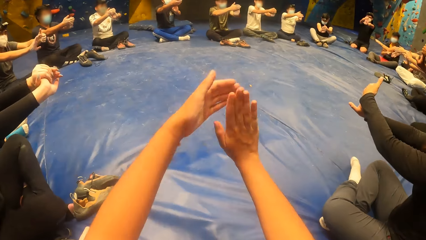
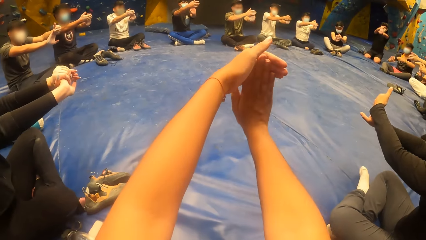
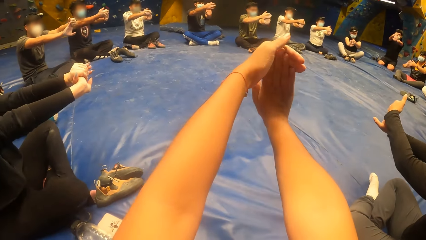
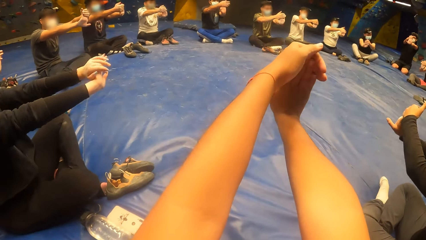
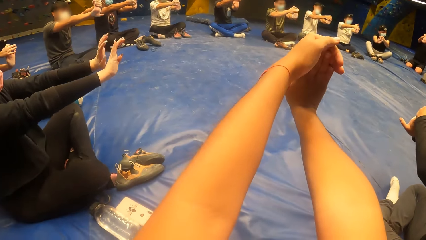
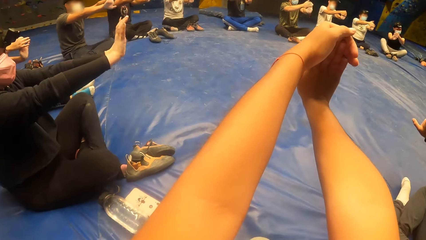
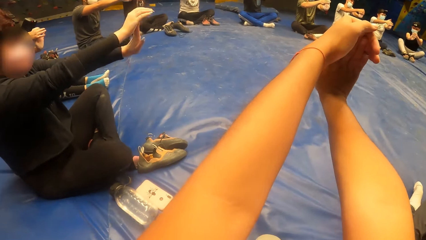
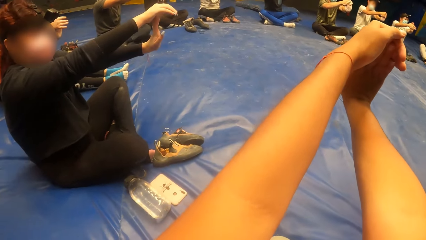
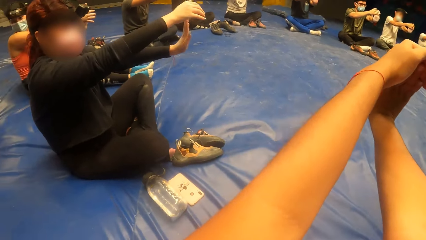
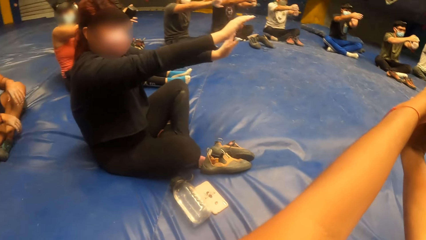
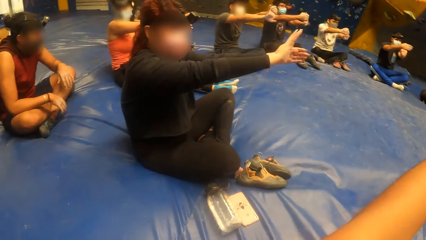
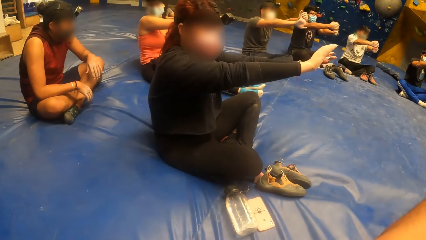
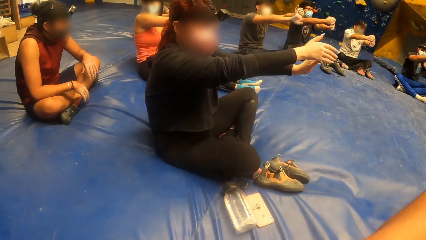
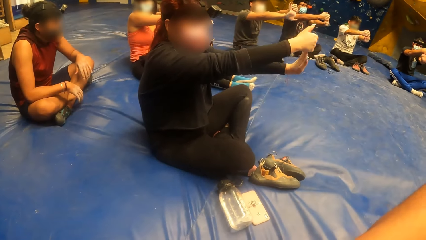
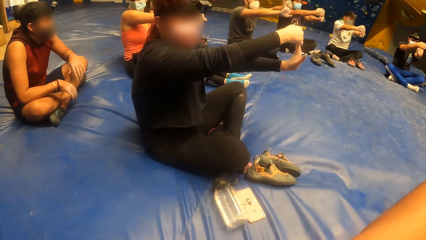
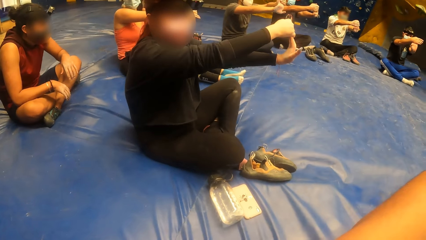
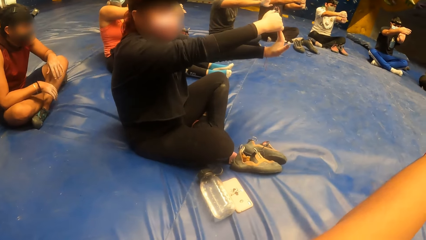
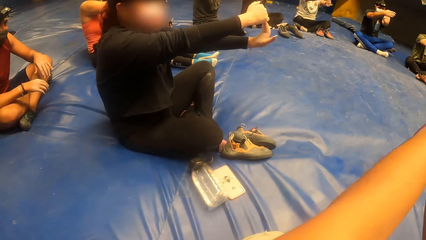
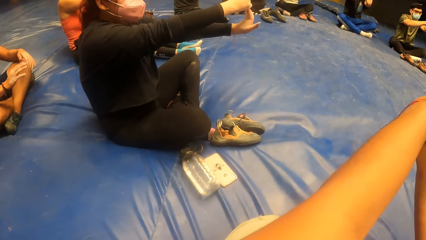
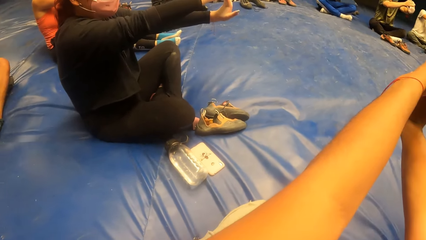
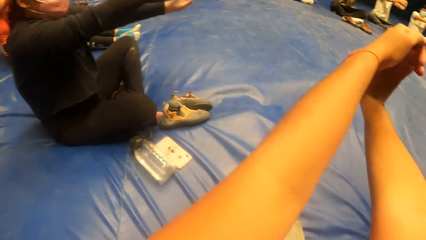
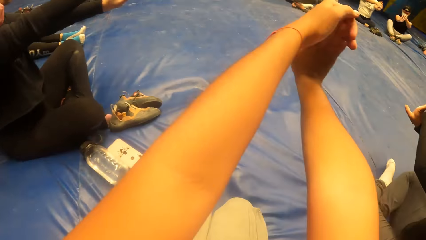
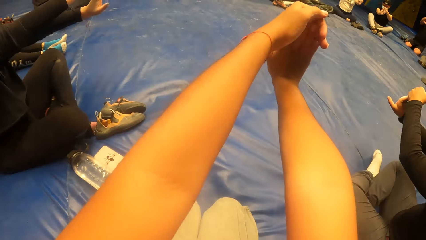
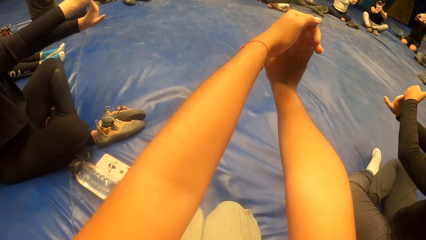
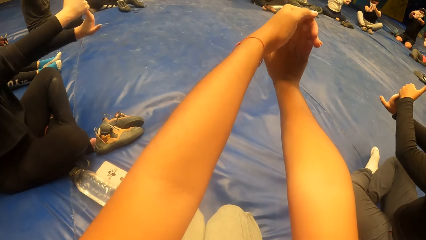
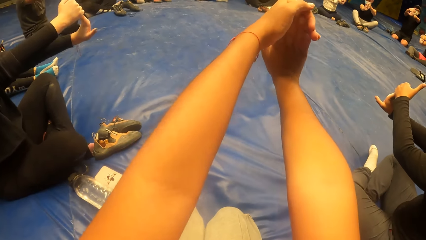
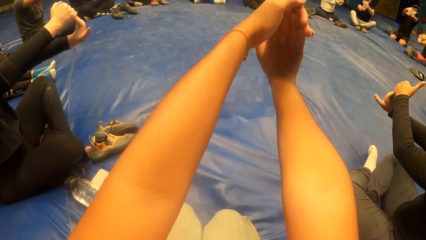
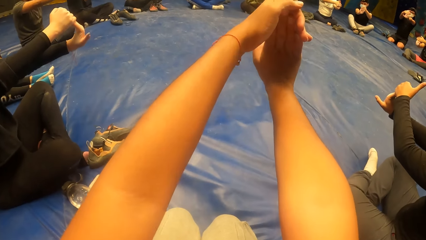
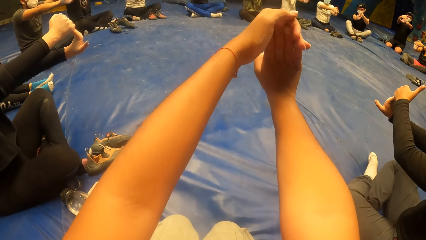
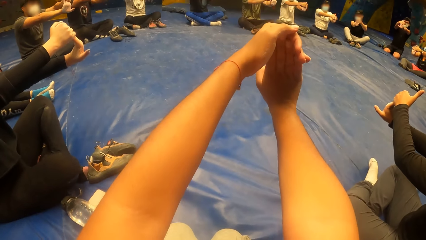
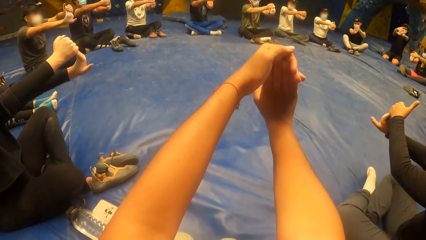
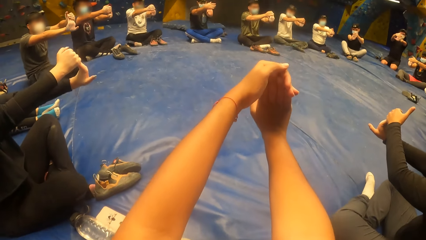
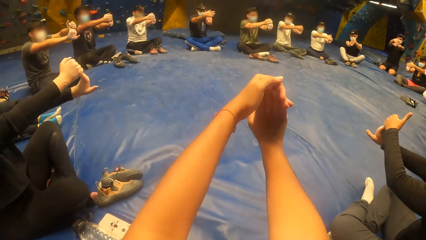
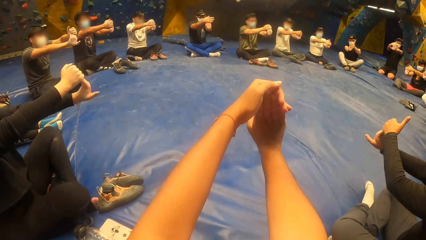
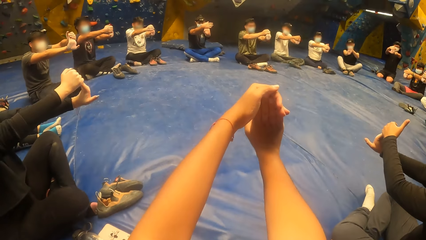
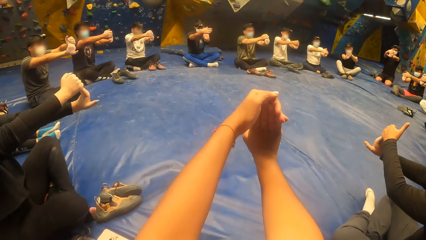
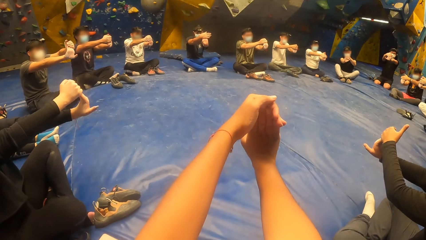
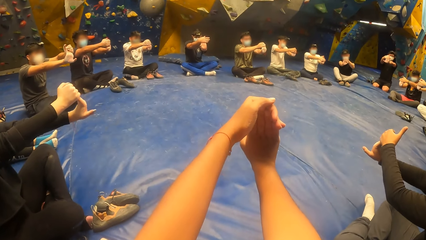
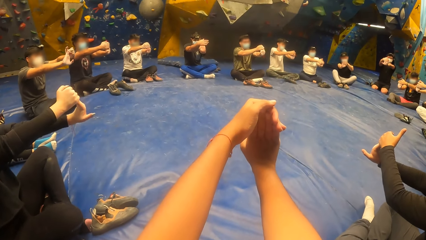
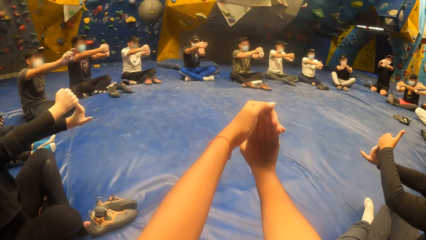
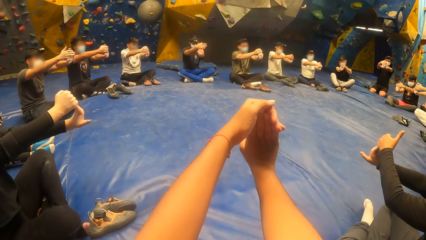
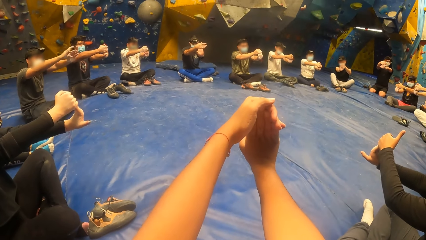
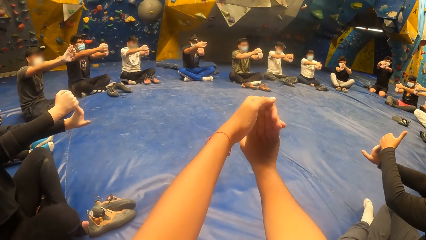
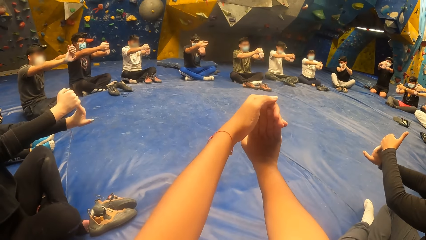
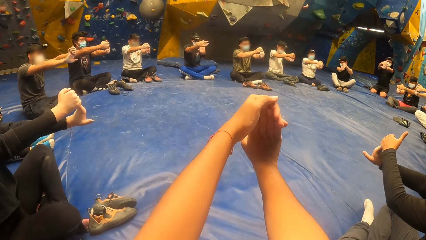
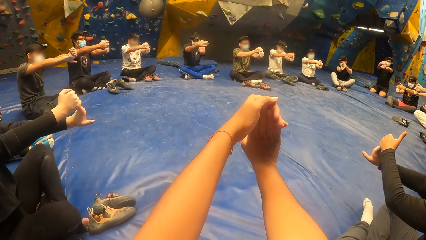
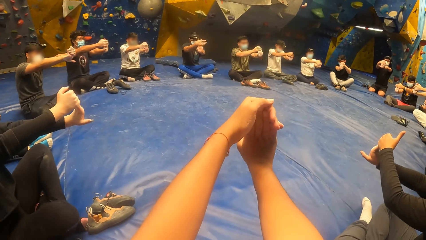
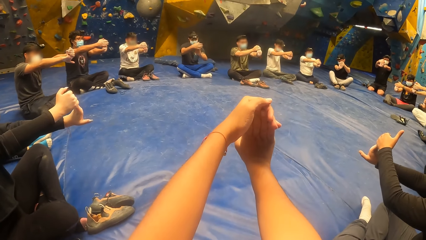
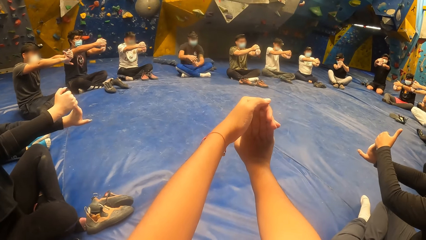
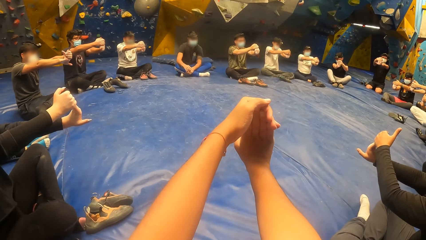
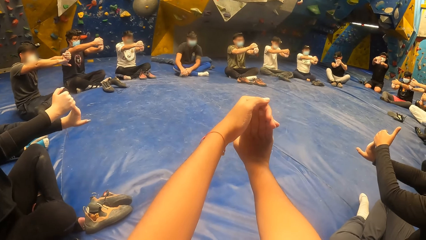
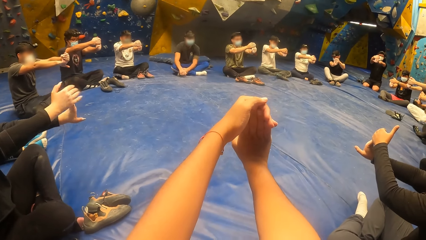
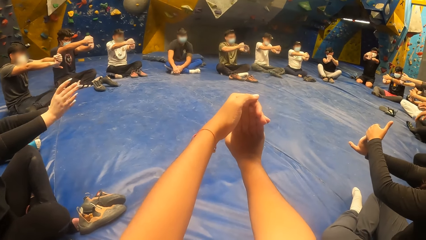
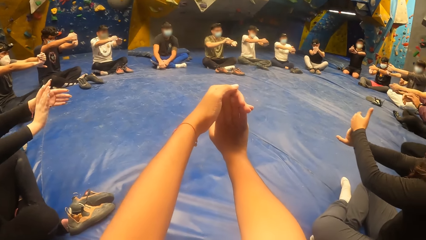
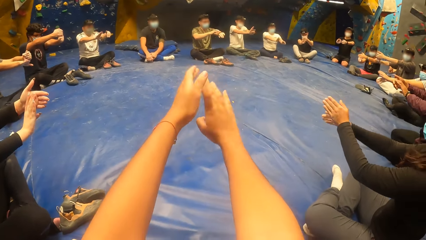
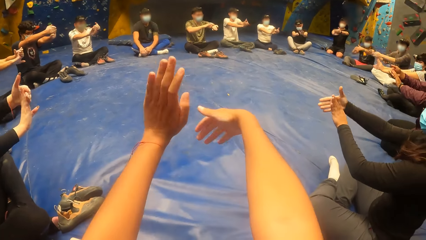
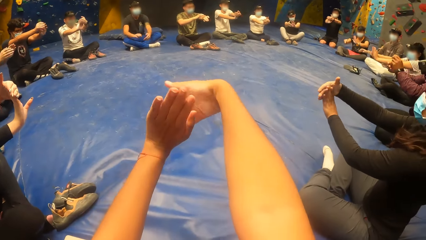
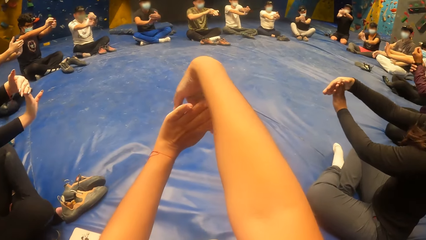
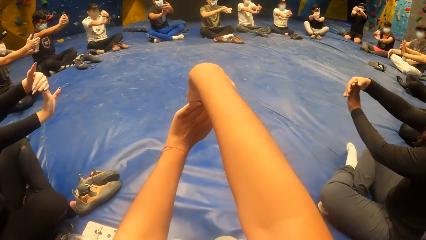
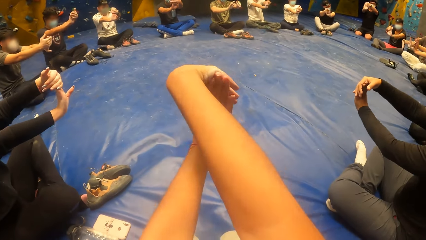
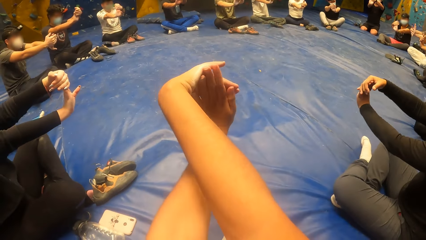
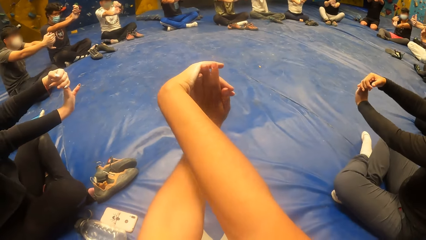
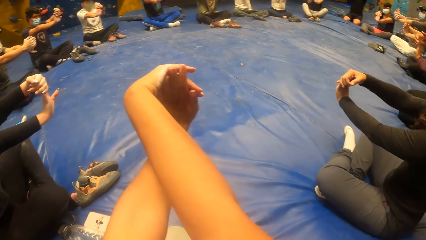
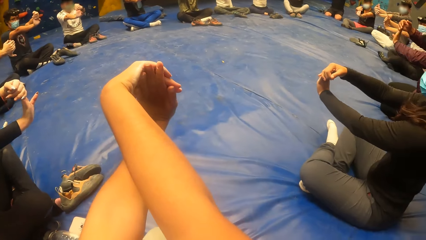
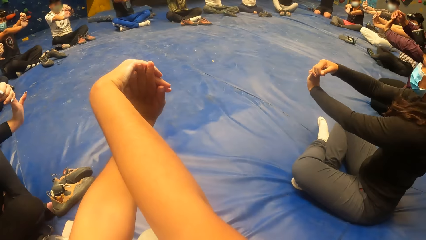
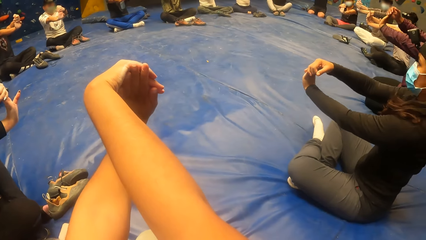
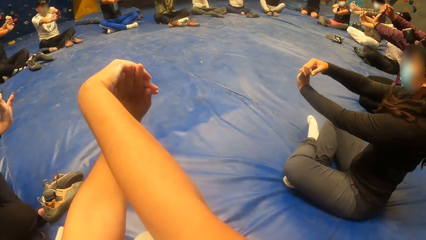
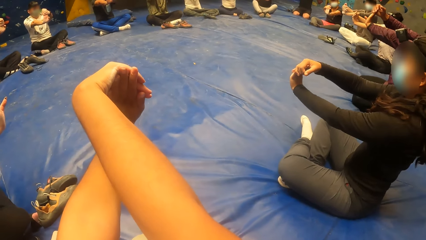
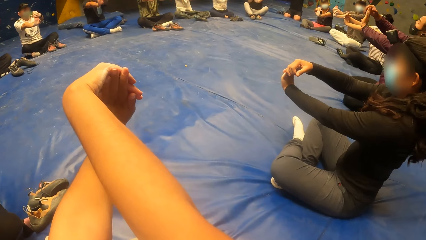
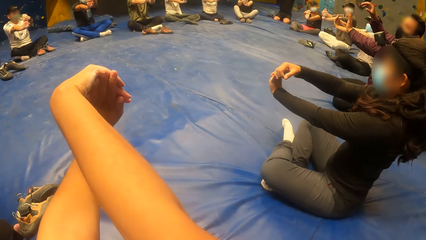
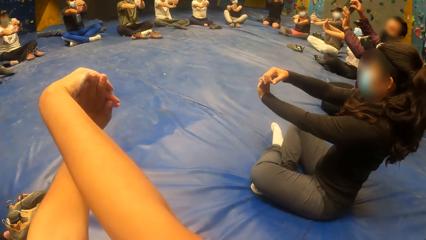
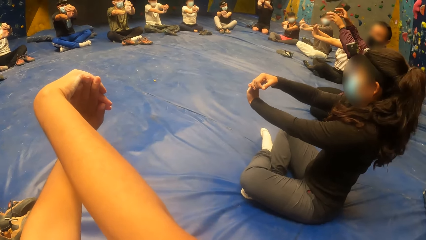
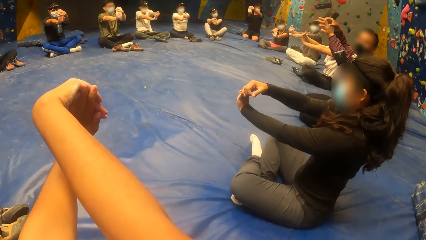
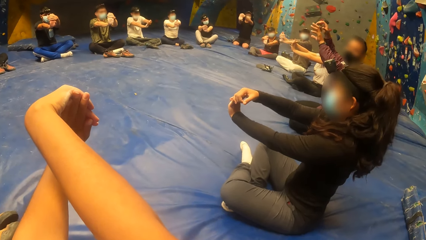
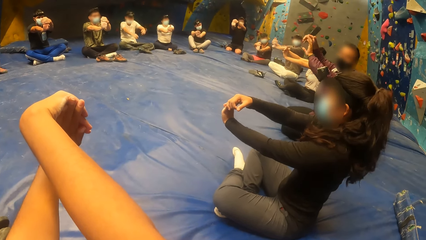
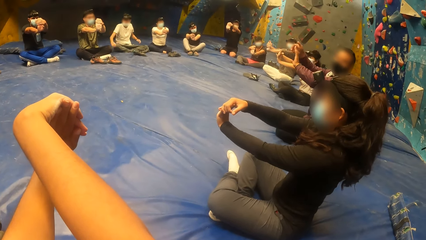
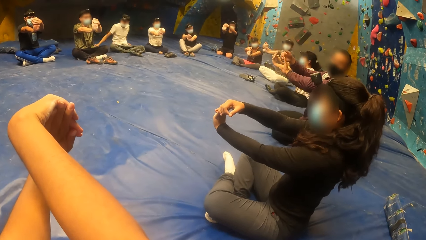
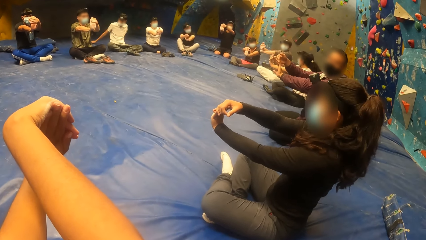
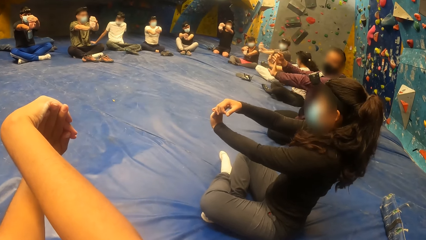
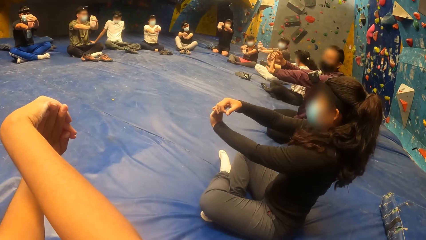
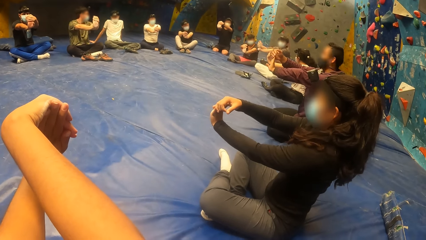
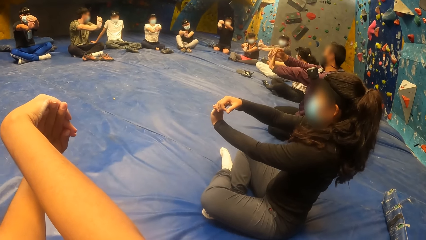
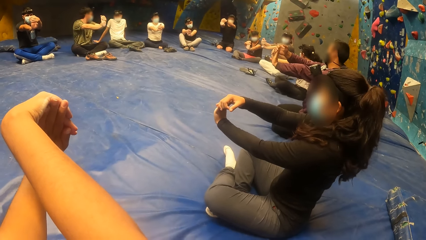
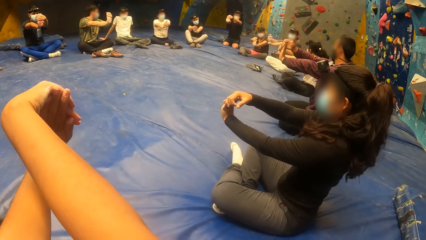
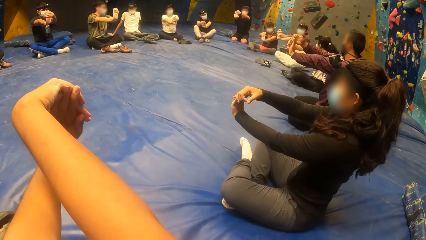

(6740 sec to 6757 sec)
The camera wearer stretches her hands forward and bends her right hand with her left hand. A woman bends her right hand with her left hand. The camera wearer looks around. The woman bends her left hand with her right hand. The camera wearer stretches both hands forward. Another woman bends her right hand with her left hand. The first woman bends her left hand with her right hand. The camera wearer bends her left hand with her right hand.
